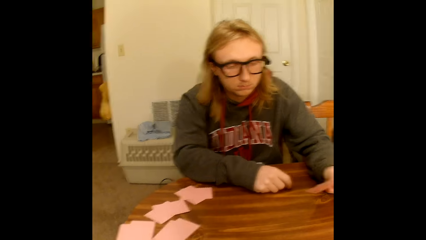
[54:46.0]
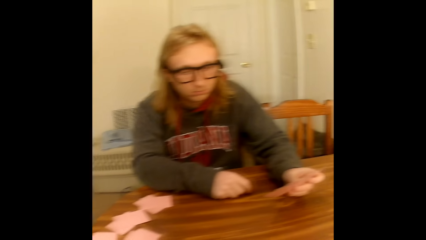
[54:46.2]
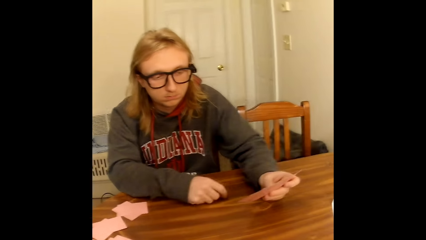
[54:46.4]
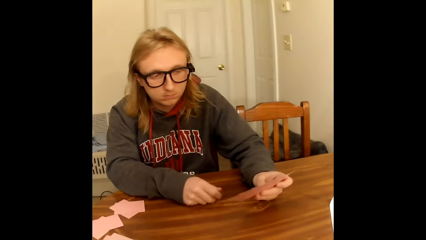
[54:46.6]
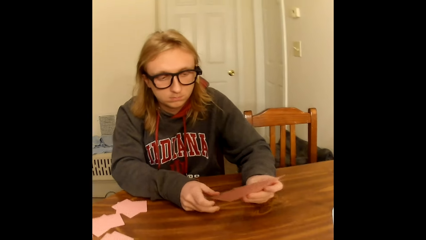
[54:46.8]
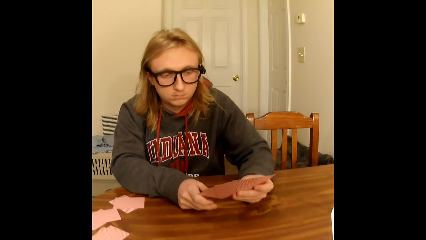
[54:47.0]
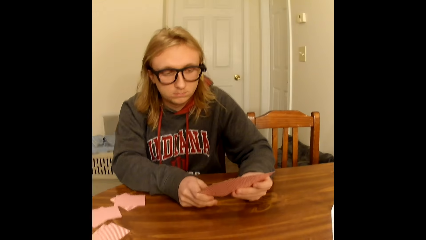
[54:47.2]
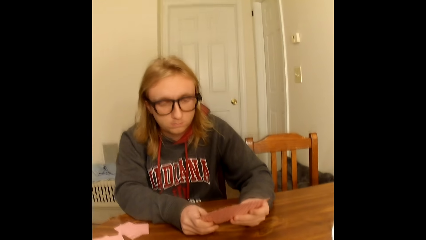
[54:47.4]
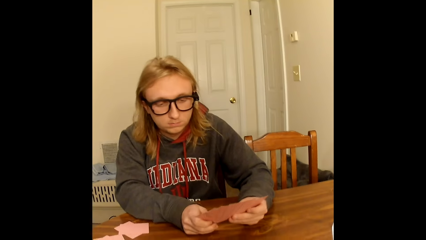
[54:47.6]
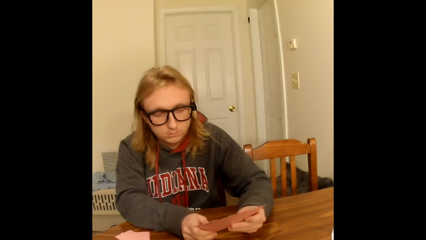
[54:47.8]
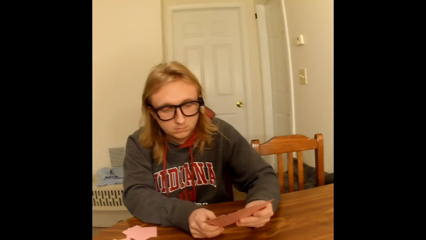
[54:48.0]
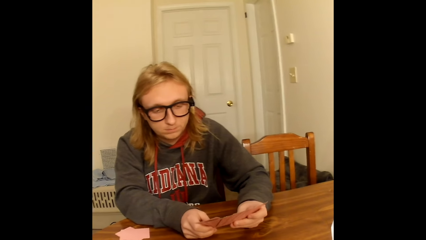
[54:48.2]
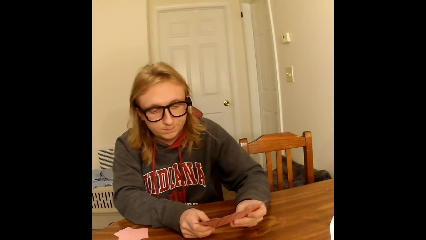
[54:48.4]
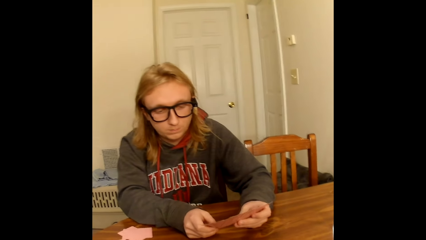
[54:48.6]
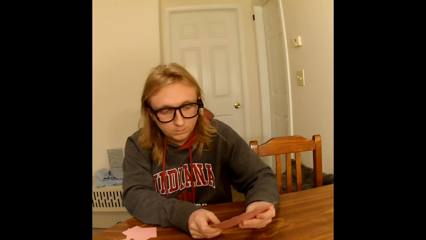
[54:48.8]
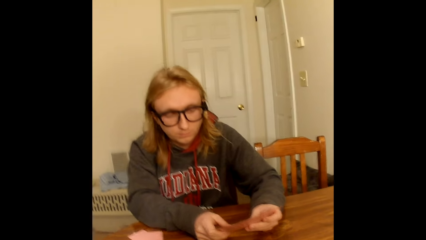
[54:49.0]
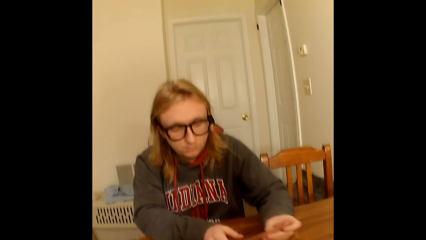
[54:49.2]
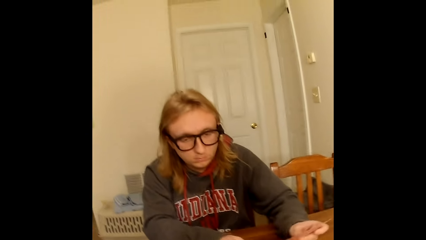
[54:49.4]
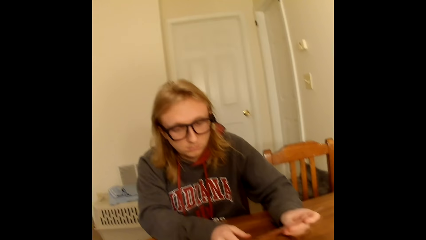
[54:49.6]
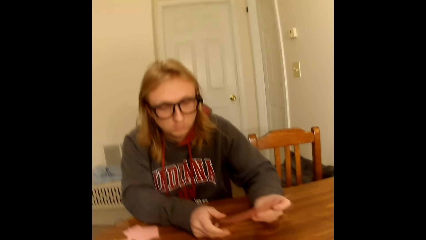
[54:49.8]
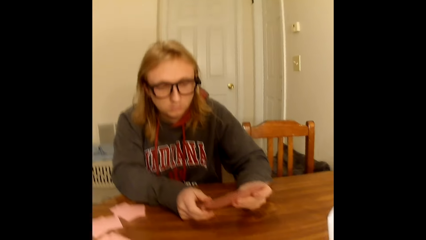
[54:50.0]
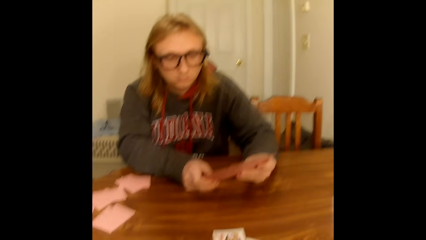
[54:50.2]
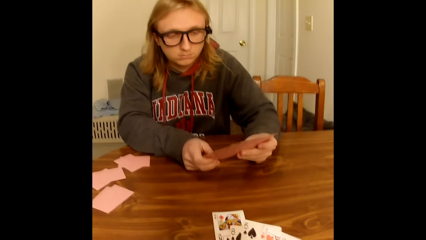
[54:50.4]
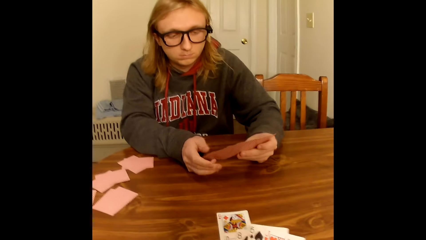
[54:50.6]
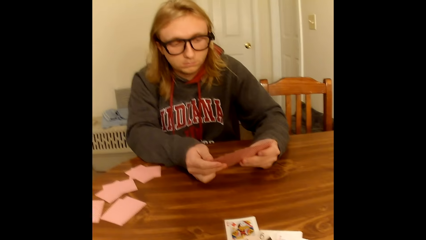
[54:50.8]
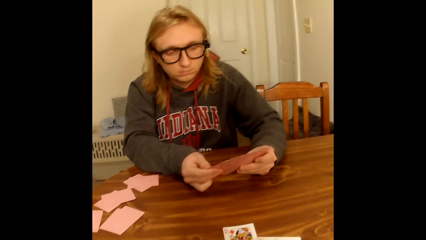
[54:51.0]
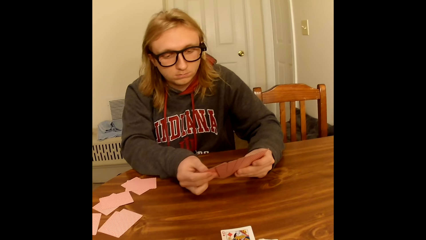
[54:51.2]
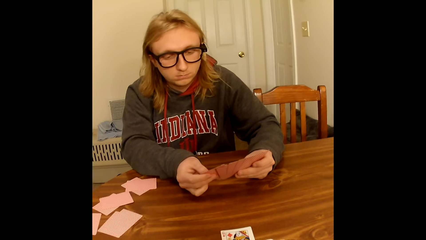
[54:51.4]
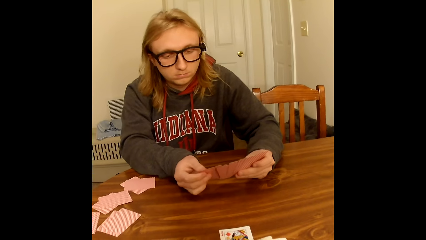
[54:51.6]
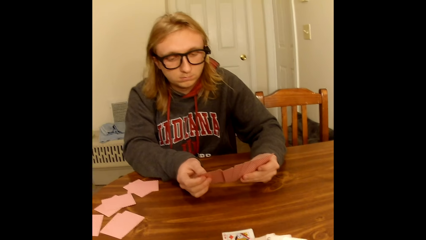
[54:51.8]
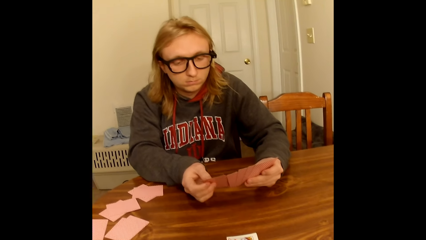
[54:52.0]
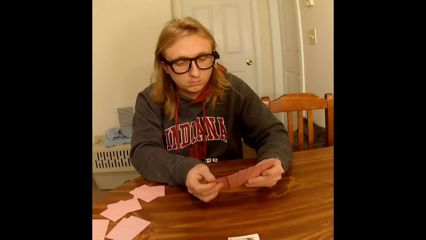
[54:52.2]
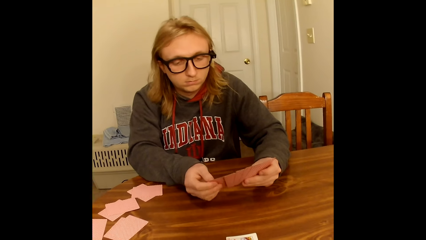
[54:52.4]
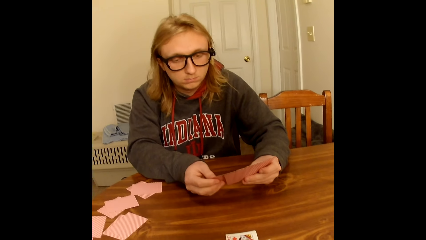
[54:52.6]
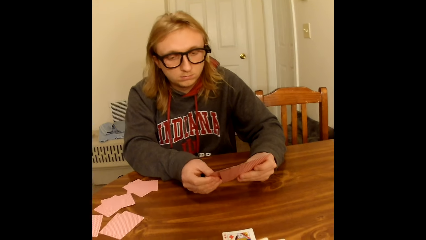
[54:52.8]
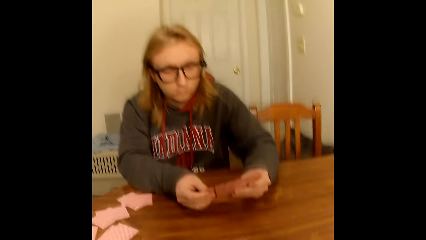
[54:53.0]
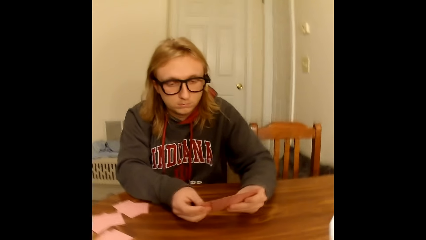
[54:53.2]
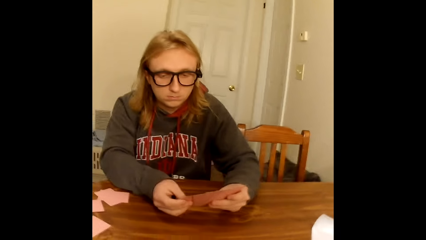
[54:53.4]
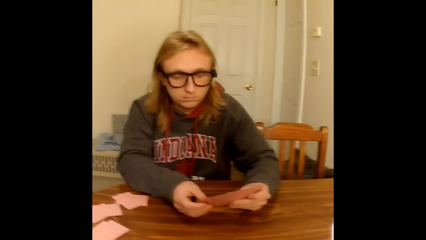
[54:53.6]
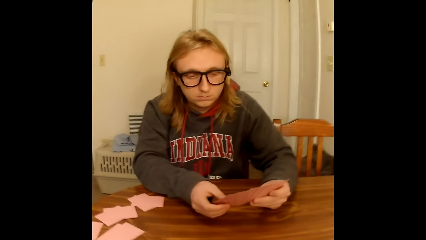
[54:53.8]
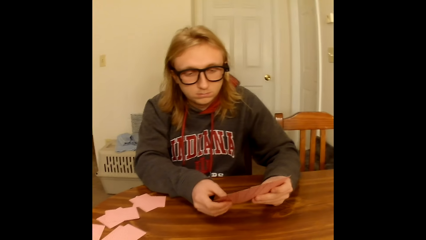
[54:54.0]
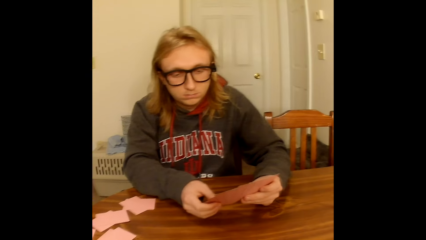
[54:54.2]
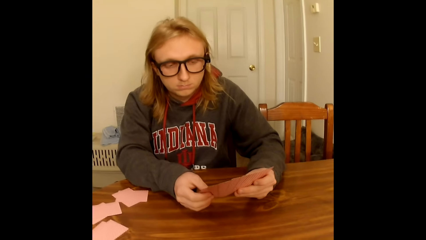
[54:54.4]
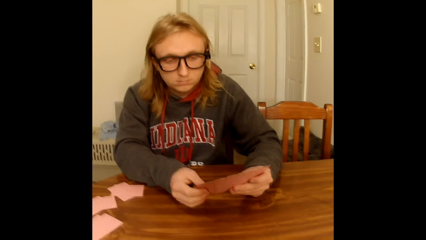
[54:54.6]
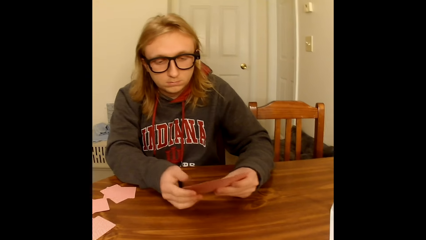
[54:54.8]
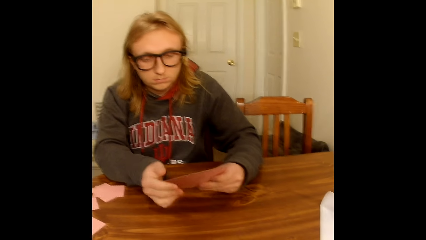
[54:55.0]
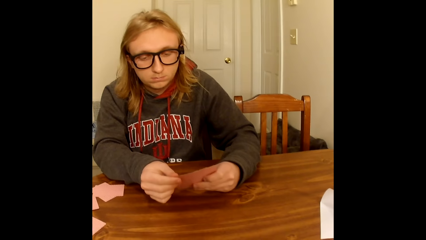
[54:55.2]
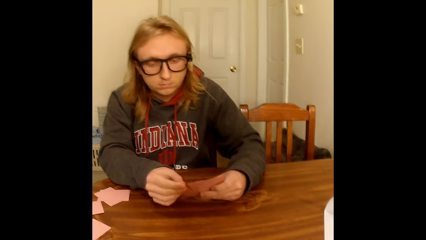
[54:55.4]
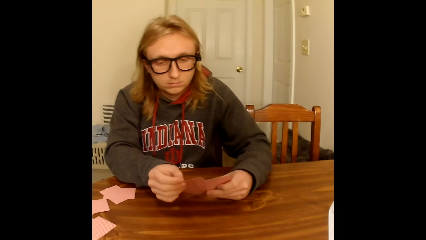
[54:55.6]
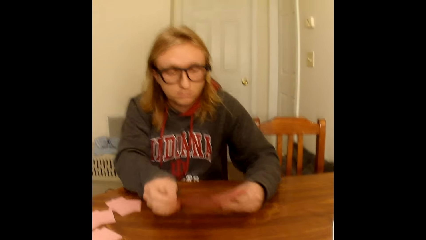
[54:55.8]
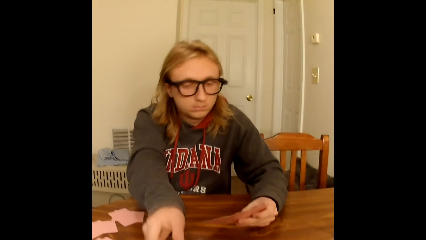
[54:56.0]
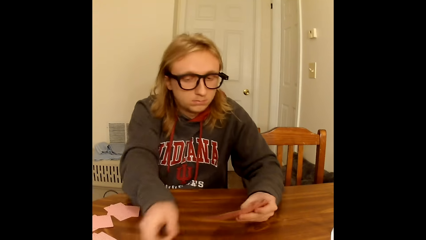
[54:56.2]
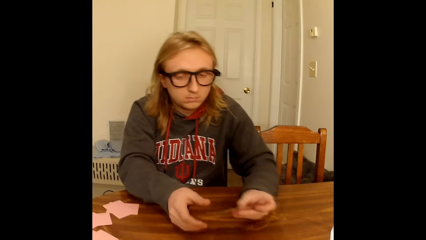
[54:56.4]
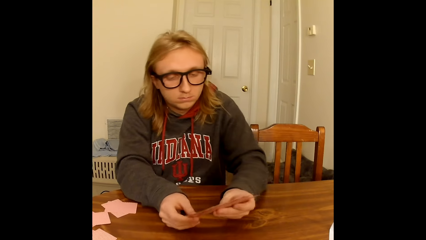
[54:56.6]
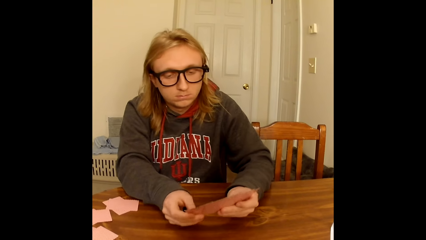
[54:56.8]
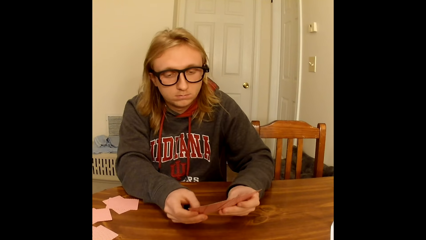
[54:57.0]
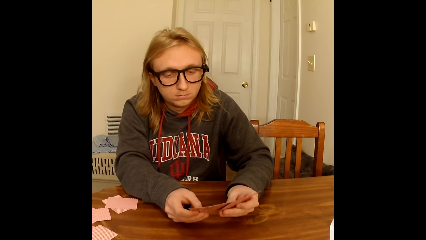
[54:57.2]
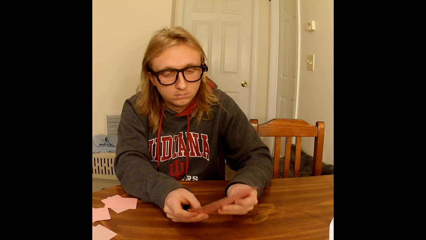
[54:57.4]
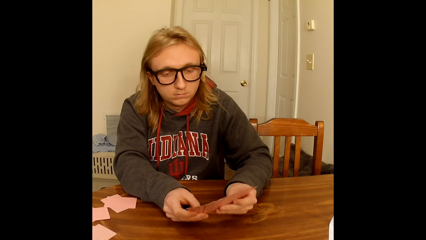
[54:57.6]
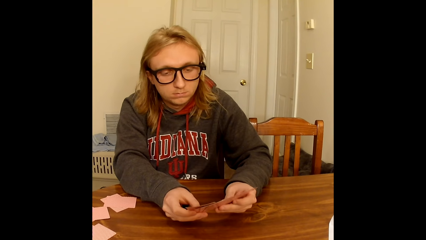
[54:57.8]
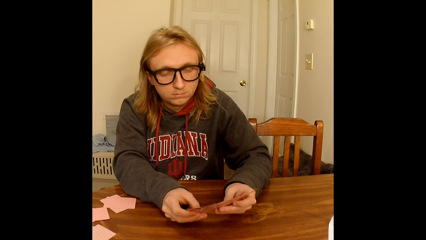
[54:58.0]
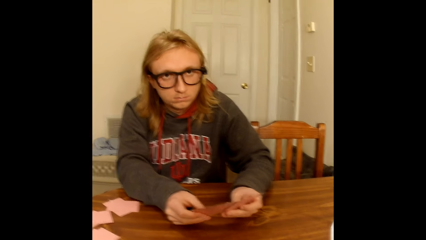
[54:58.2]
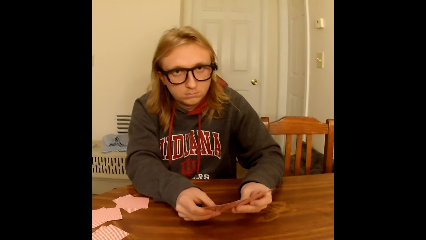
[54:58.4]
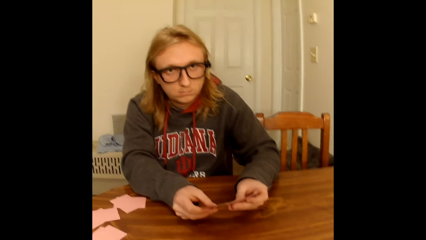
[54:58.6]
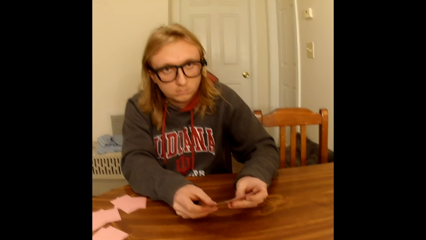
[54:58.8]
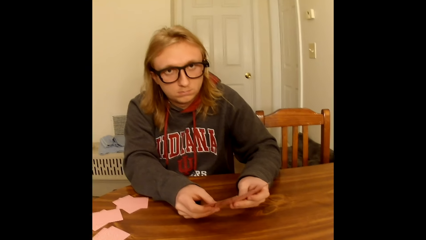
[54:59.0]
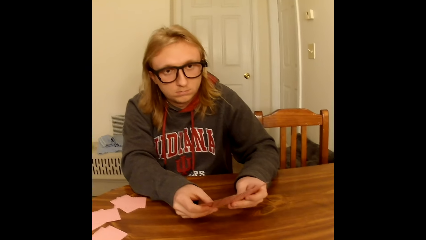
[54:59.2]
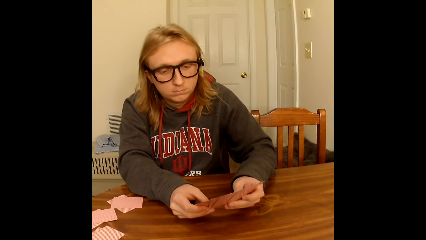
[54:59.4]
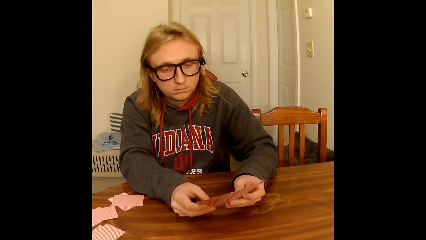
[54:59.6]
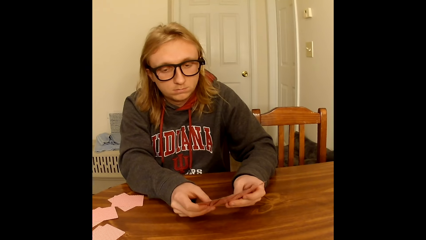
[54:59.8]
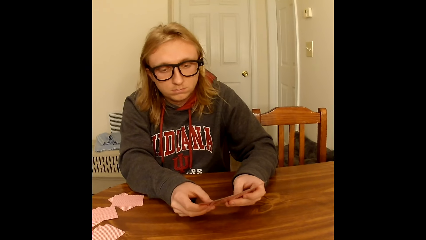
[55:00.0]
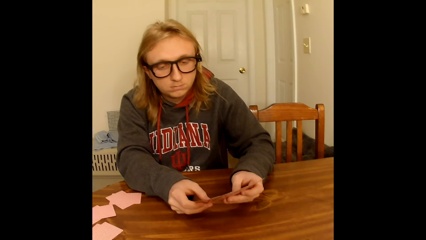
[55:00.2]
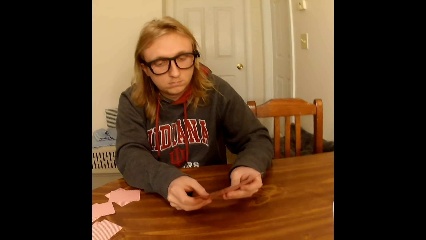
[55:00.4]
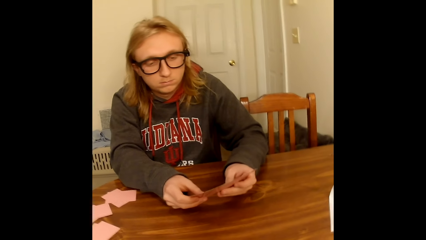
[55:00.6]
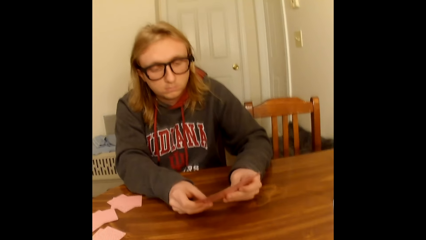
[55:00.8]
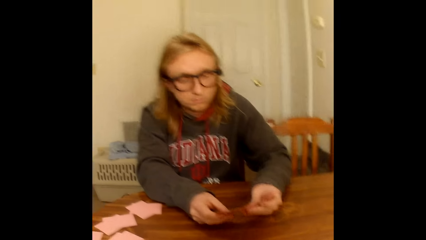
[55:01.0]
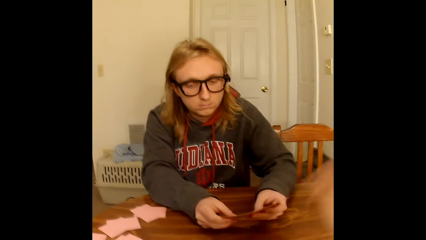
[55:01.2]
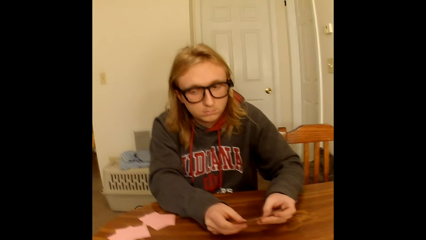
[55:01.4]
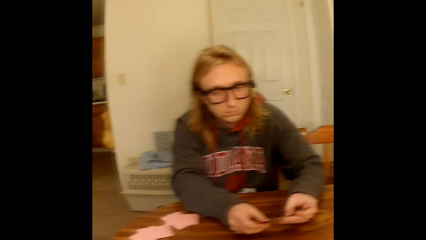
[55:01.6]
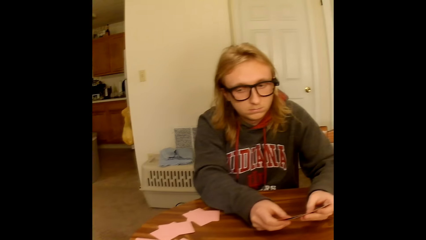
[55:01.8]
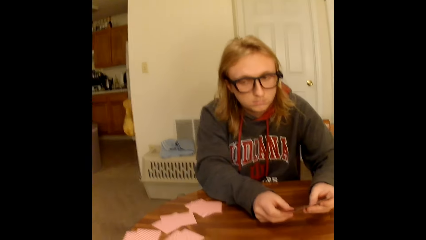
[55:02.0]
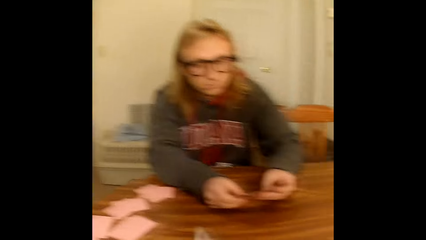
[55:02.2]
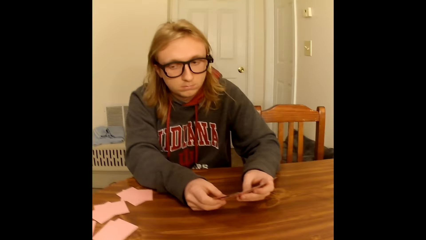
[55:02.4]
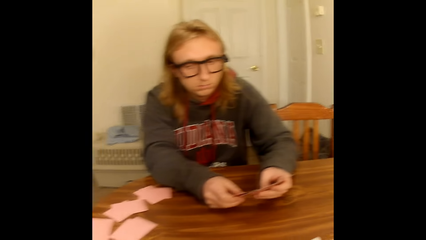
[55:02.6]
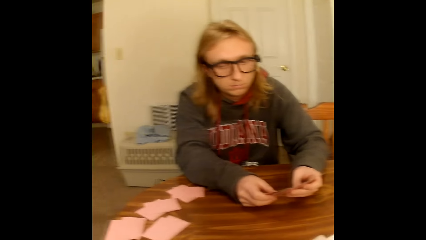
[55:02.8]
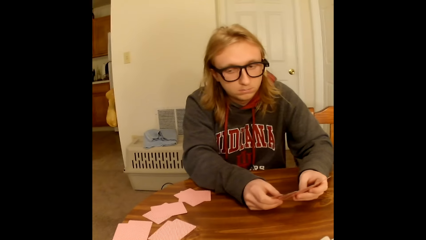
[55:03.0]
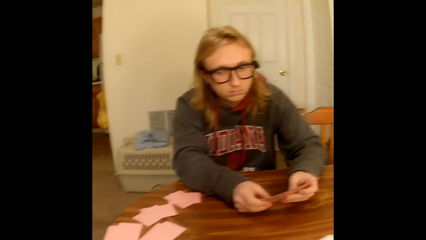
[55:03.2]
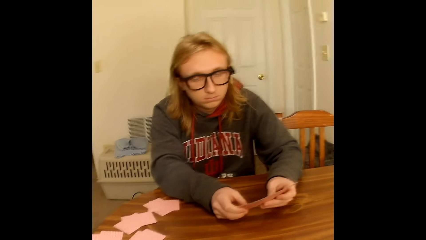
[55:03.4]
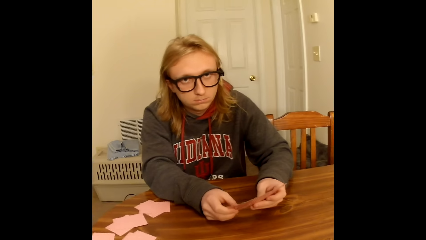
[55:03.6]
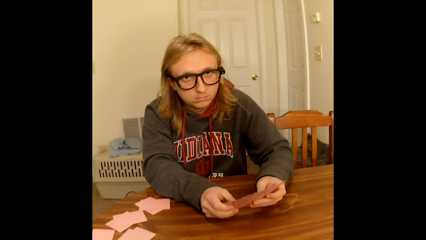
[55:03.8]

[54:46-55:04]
The camera wearer looks around. The man holds the playing cards face up to him with both hands on the table. The man holds the playing cards face up to him with his left hand on the table. The man drops the card on the table with the right hand. The man holds the playing cards face up to him with both hands on the table. The camera wearer holds the playing cards face up to her with both hands on the table. The man moves the card with both hands. The man picks a playing card from the playing cards in his hands with his right hand, places the playing card face up on the table with his right hand, holds the playing cards face up to him with both hands on the table, and spreads the playing cards in his hands with both hands. The man moves the card with both hands. The man holds the playing cards face up to him with both hands on the table. The camera wearer touches the table with her right hand. She moves the hand. The man holds the card with both hands.
